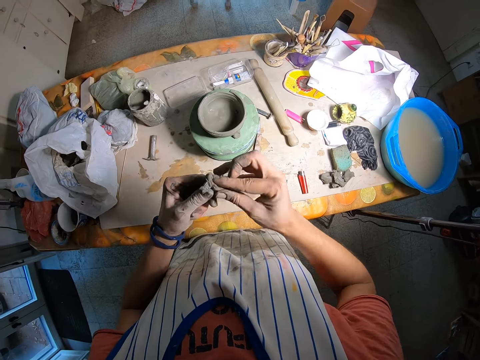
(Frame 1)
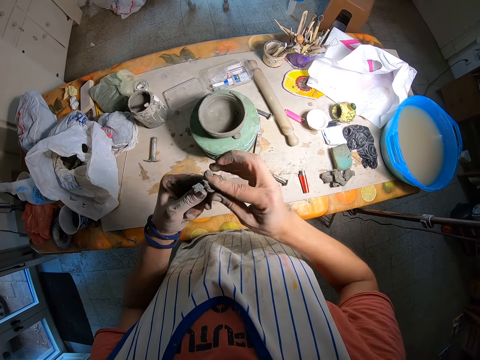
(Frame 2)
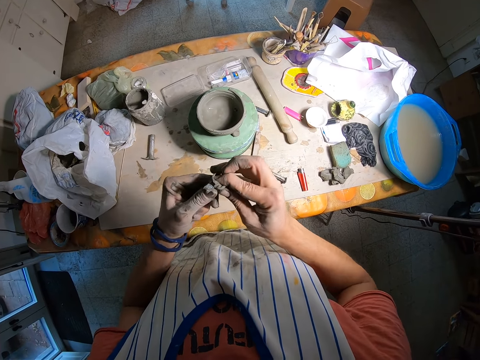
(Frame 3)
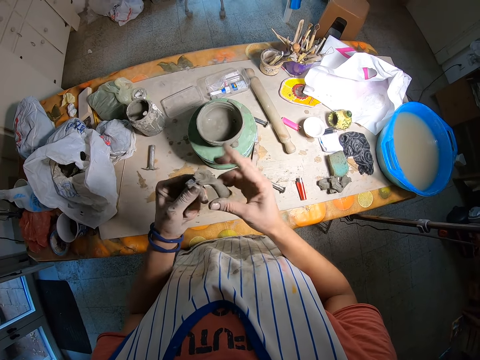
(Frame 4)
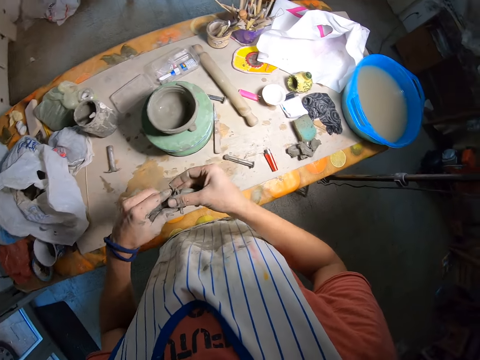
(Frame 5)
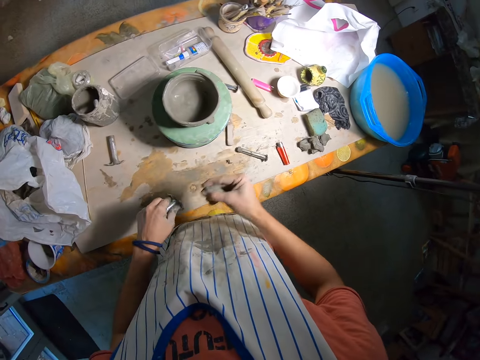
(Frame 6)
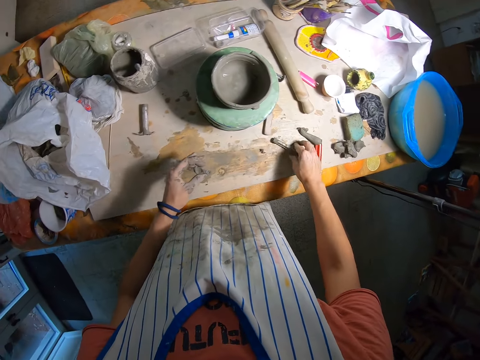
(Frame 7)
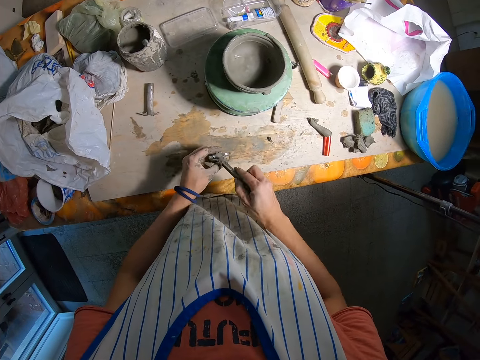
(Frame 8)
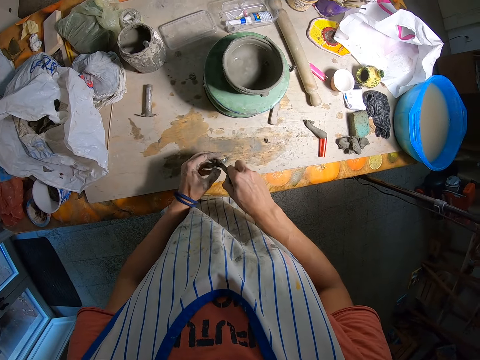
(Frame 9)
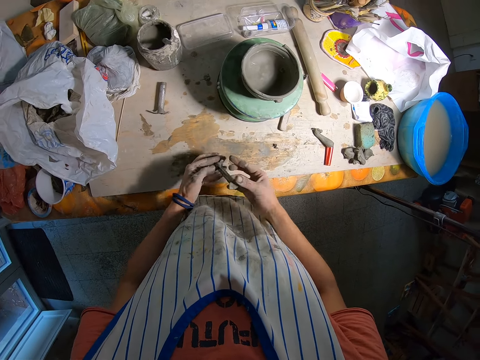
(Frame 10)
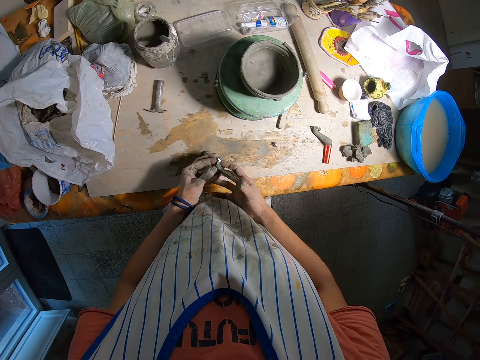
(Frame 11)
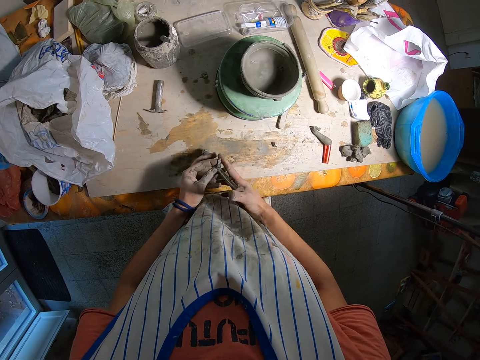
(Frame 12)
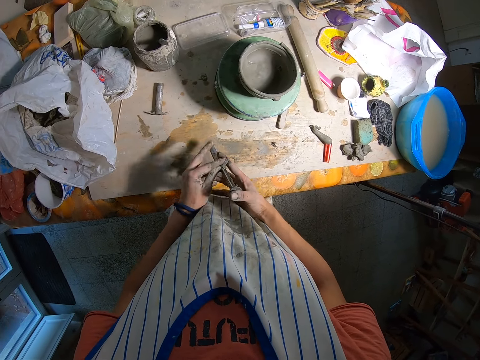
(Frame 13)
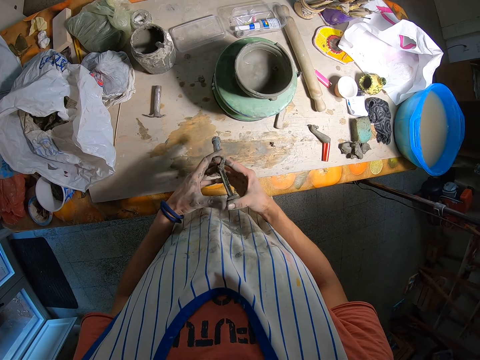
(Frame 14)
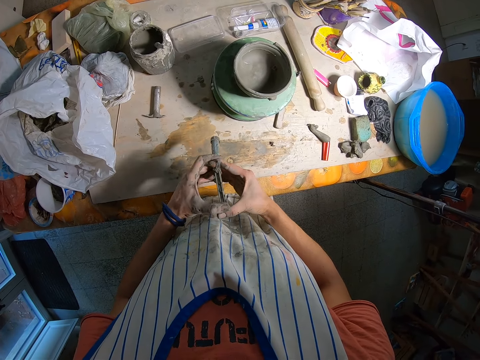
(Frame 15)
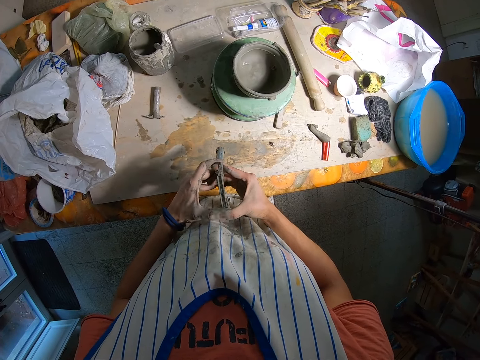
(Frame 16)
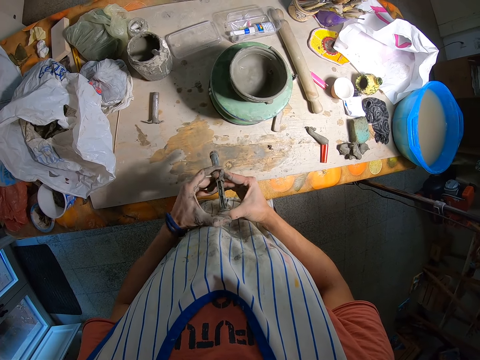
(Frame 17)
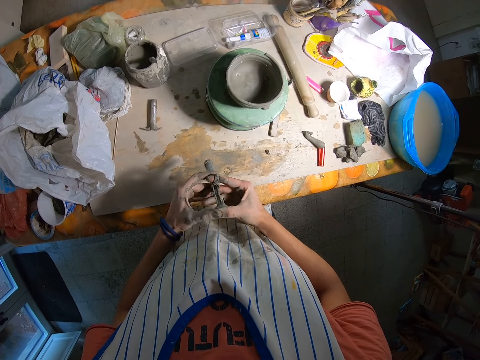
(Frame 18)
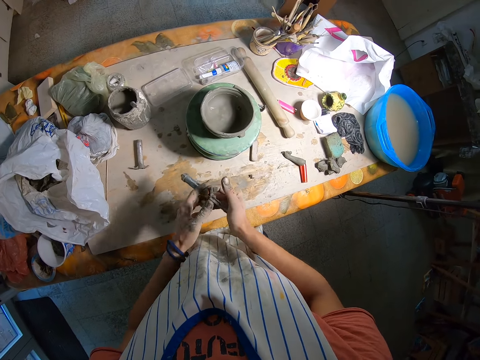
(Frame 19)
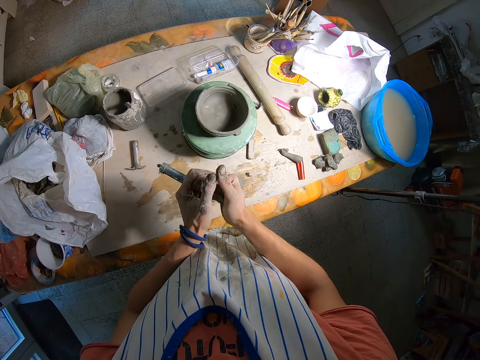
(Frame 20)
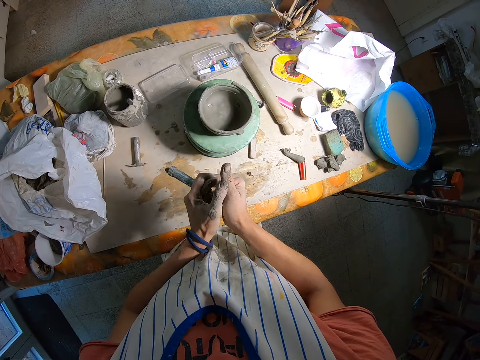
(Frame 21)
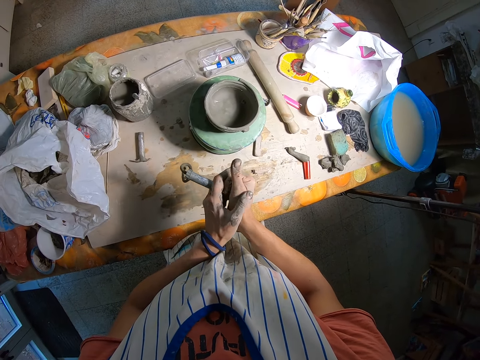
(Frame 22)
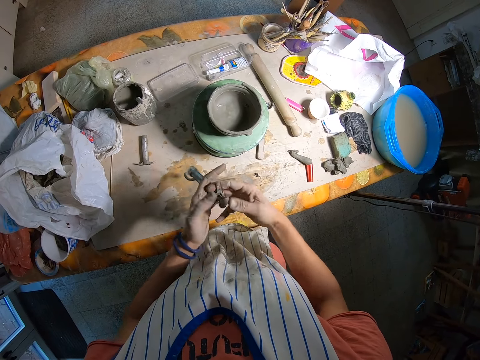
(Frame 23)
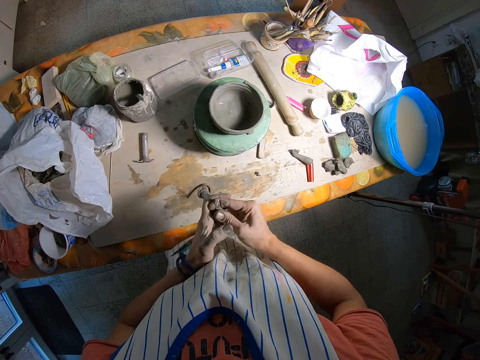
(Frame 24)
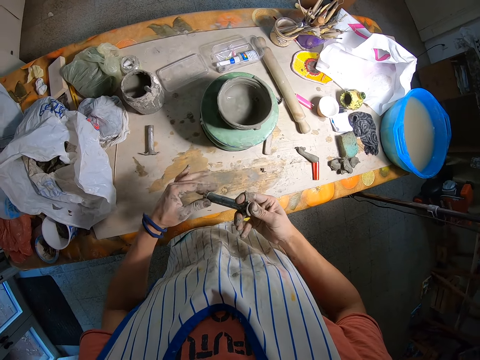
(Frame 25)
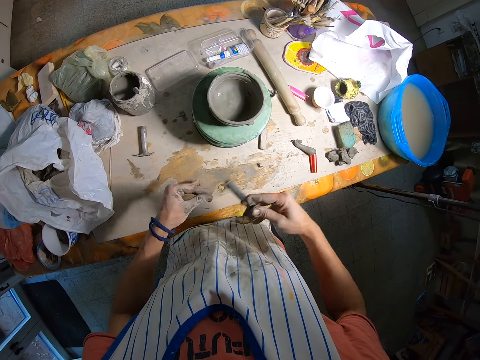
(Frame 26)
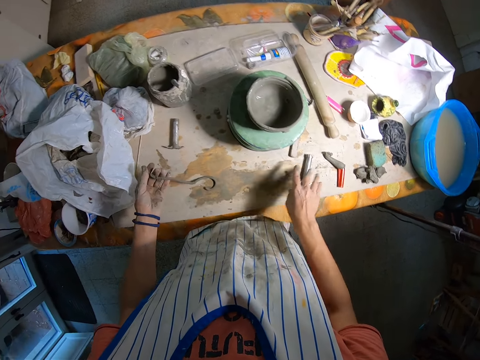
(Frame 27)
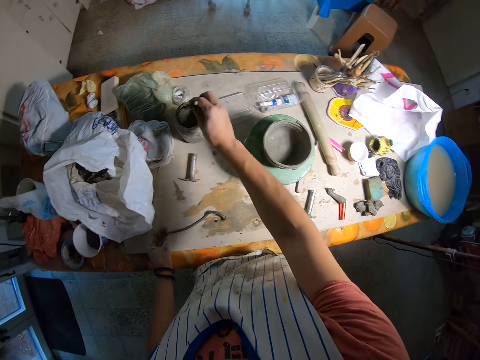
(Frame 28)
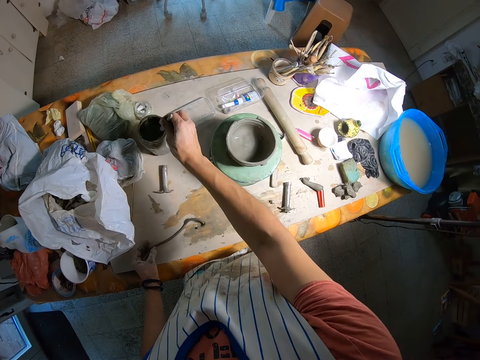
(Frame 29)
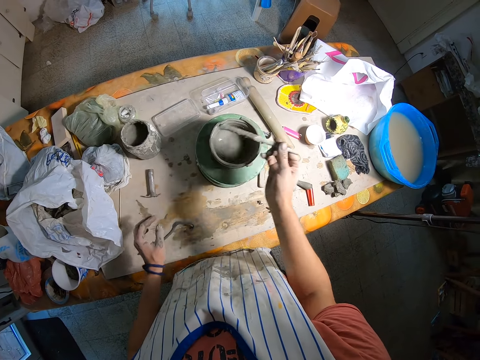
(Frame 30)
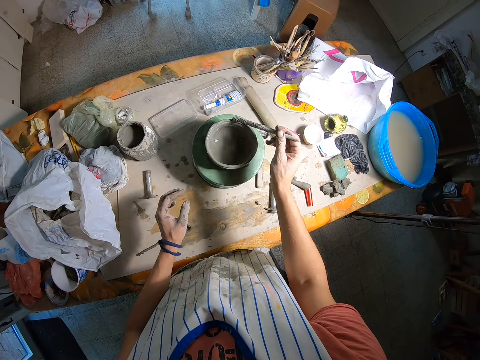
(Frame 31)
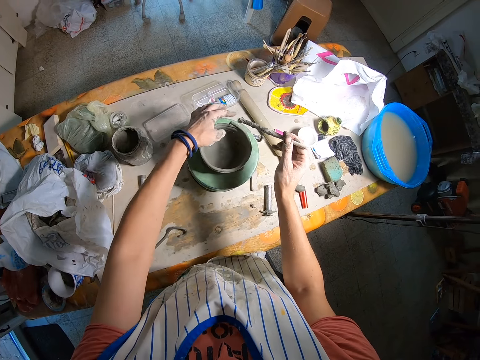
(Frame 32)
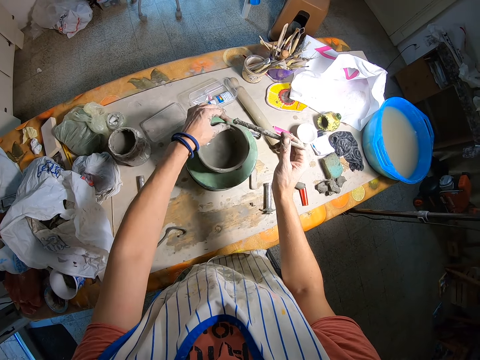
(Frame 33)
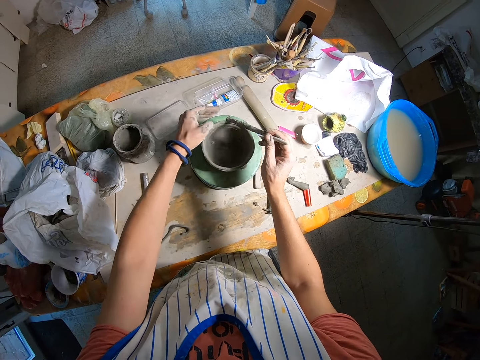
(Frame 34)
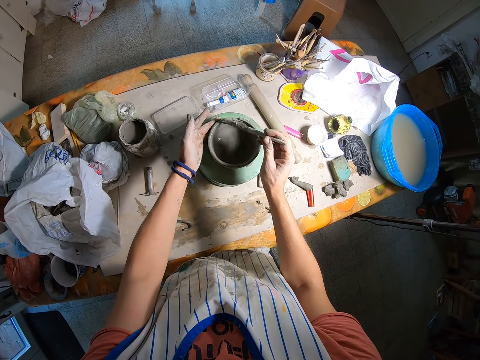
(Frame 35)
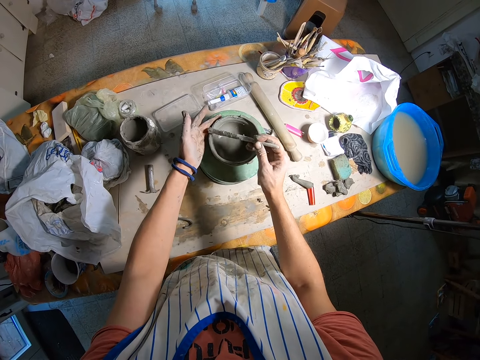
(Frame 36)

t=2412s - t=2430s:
The camera wearer cuts the clay. She picks up a rod from the table with her left hand. She puts the clay down. She puts the rod in the clay ejector. She ejects the clay out of the clay ejector. She cuts the clay. She drops the clay ejector on the table with her right hand. She picks up the stick in the jar of clay with her right hand. She uses the stick to design the clay pot. She applies the wet clay on the mold clay. She touches the clay. She applies the wet clay on the mold clay.

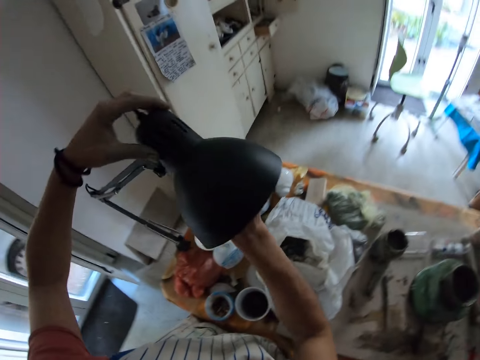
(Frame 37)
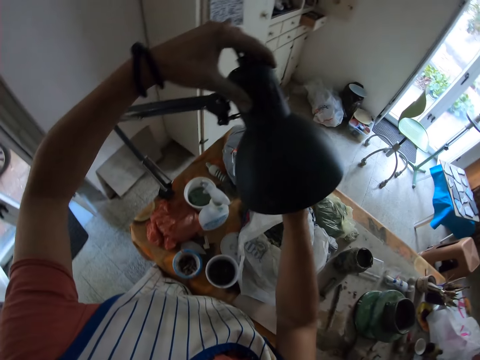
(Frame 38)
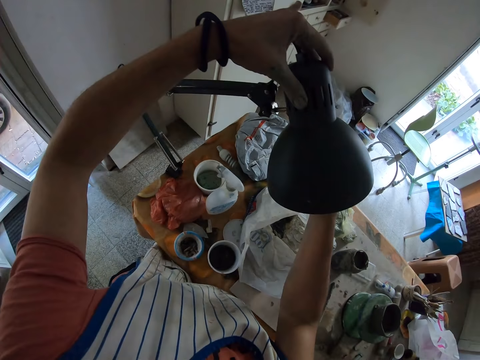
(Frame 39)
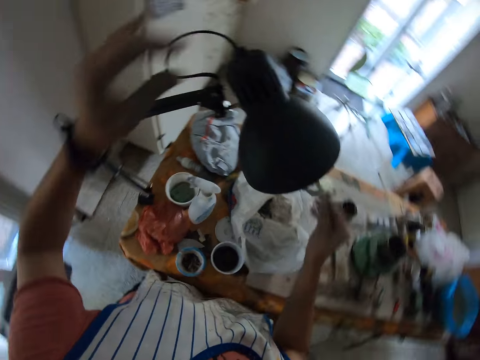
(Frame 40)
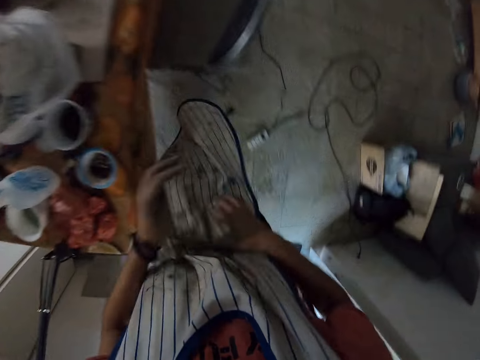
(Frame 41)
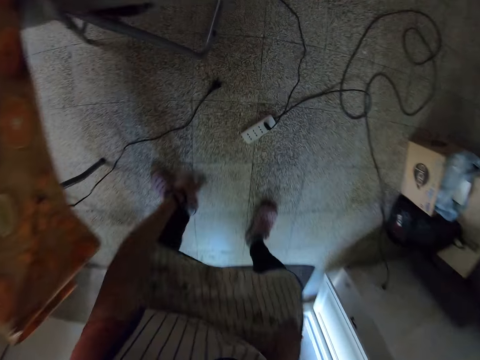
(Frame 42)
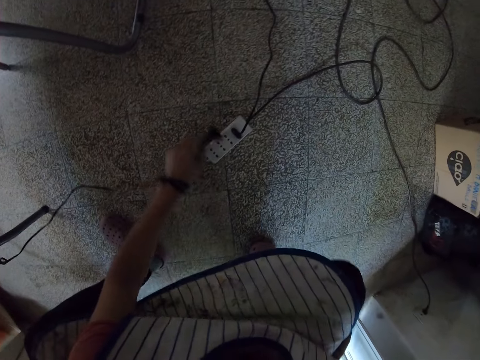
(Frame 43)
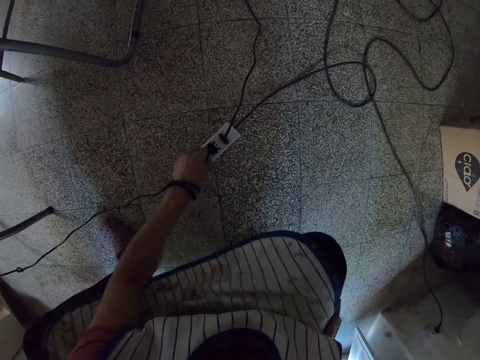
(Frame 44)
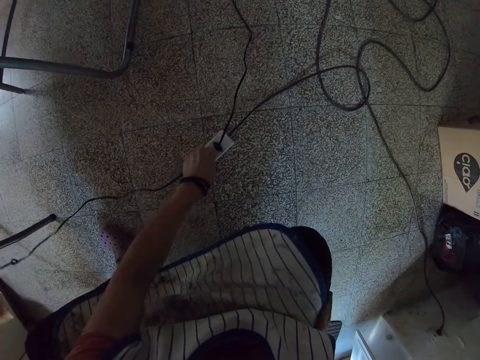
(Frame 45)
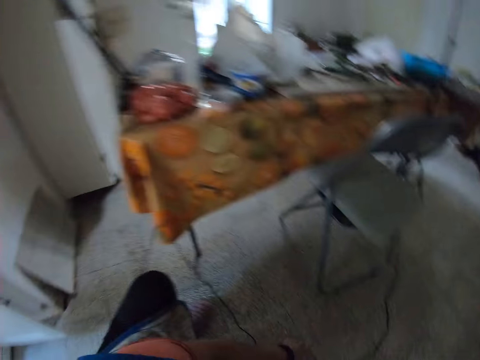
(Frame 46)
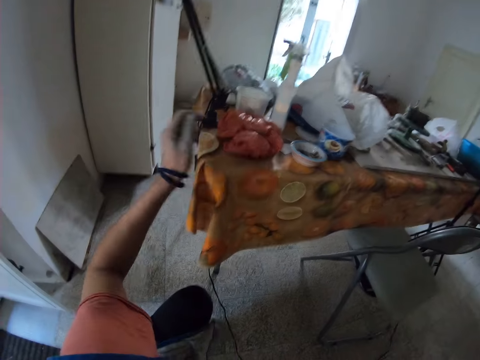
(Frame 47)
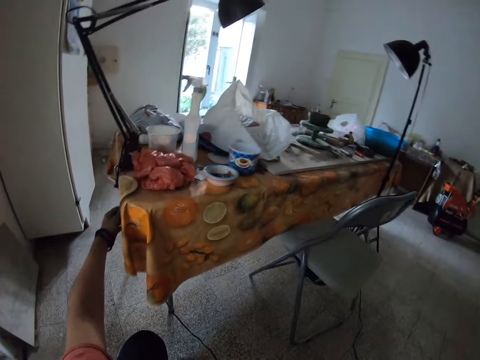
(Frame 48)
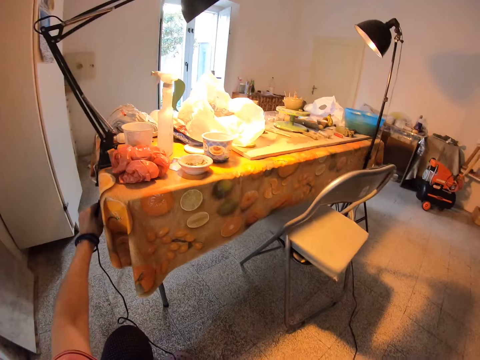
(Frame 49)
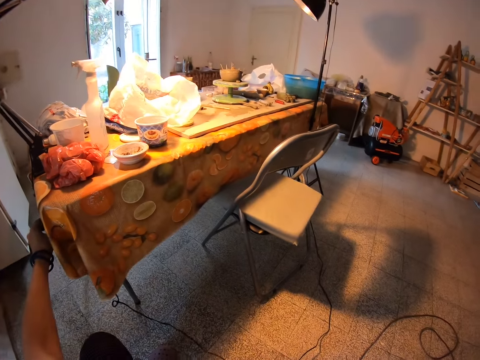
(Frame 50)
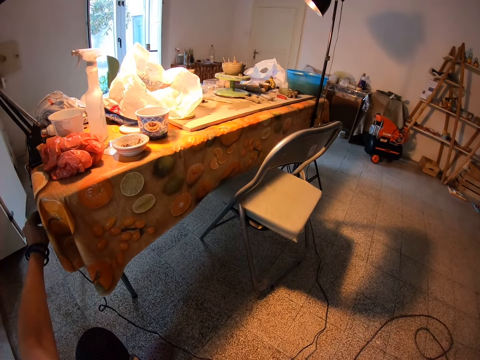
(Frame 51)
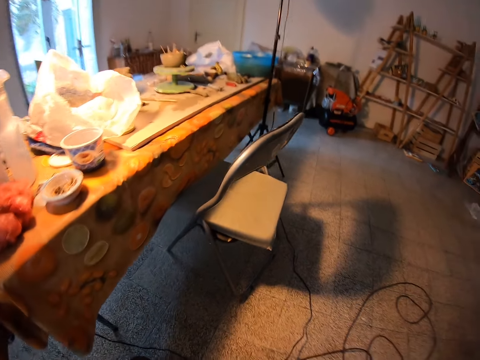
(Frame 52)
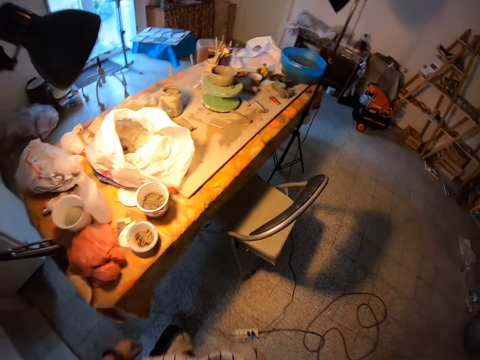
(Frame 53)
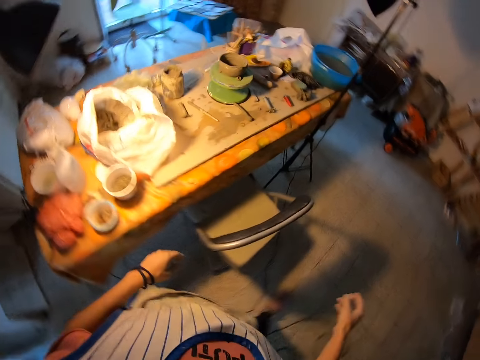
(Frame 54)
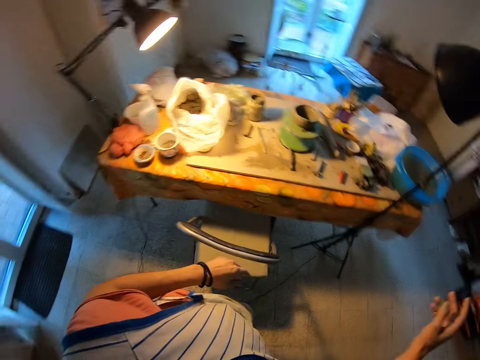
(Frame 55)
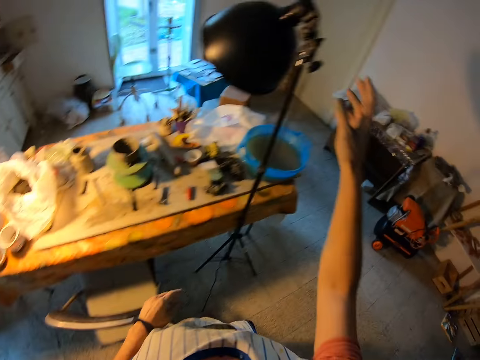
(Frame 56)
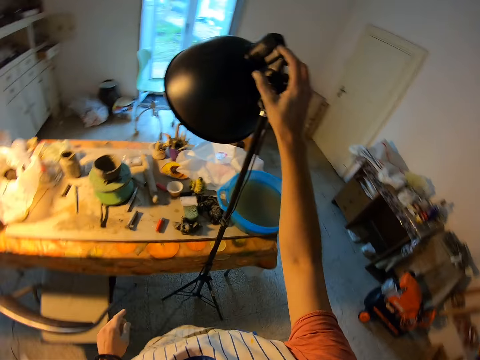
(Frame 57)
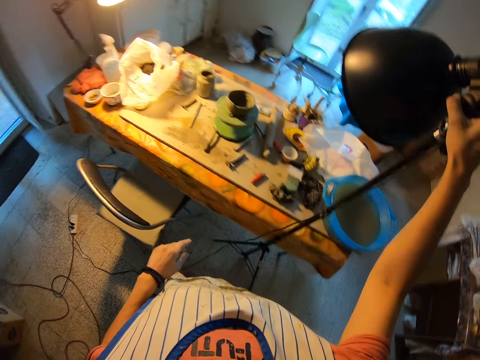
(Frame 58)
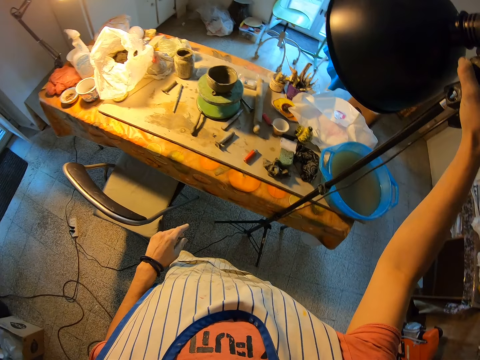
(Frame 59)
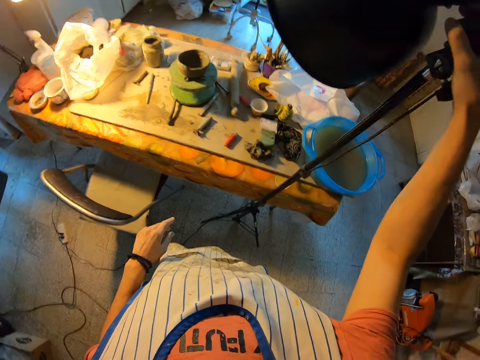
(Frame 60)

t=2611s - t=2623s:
The camera wearer picks up the cable on the floor with her left hand. She plugs the cable in the extension with her left hand. She turns on the lamp with the switch with her right hand. She walks in the workshop. She presses the switch of the lamp with her right hand.
